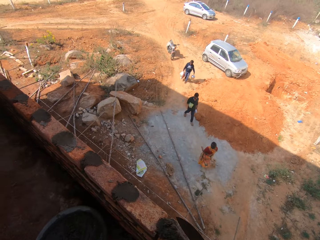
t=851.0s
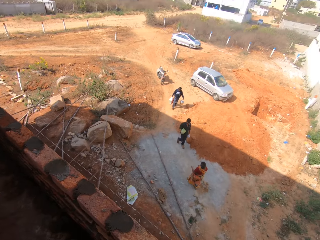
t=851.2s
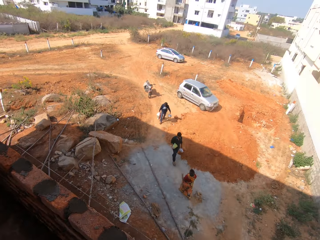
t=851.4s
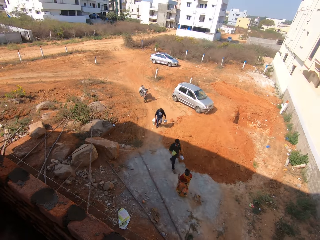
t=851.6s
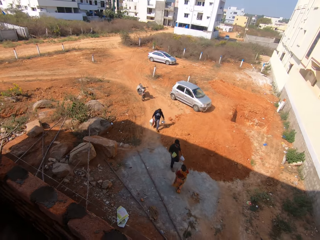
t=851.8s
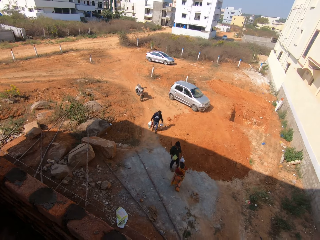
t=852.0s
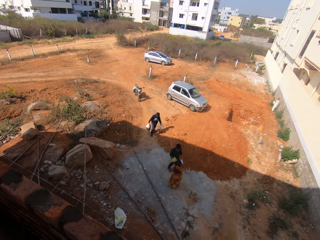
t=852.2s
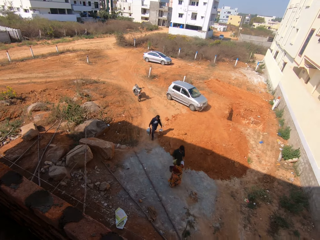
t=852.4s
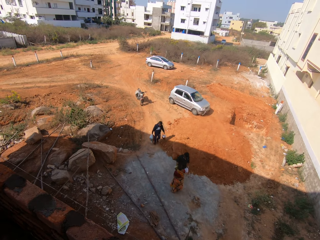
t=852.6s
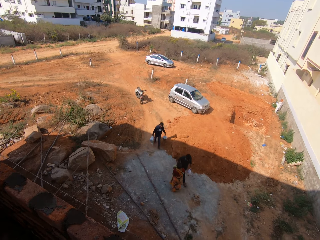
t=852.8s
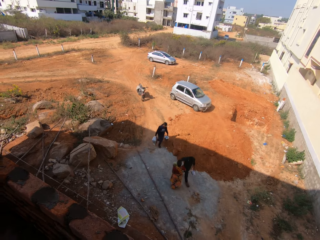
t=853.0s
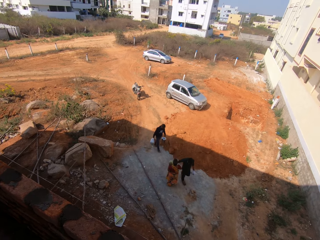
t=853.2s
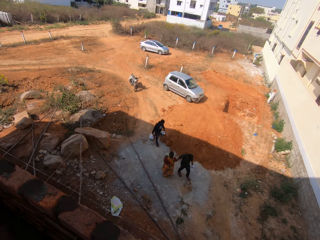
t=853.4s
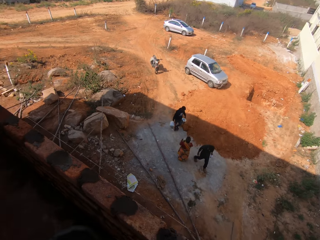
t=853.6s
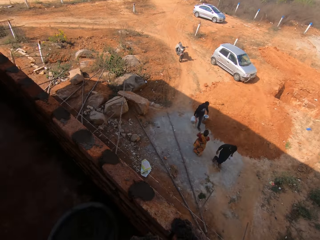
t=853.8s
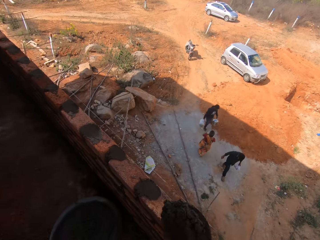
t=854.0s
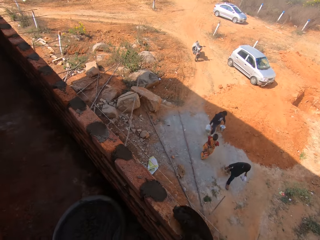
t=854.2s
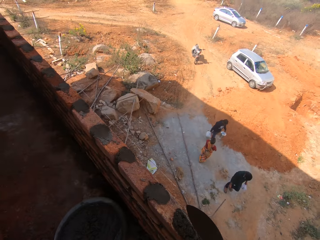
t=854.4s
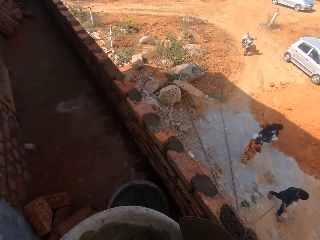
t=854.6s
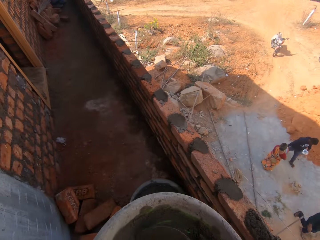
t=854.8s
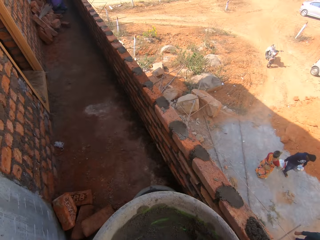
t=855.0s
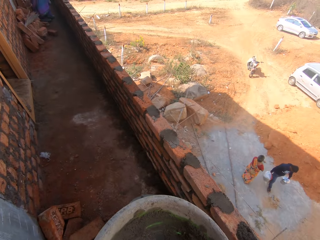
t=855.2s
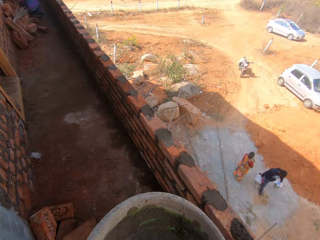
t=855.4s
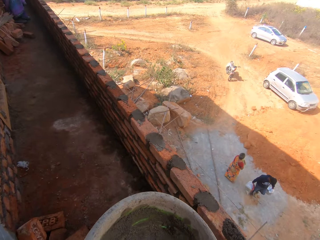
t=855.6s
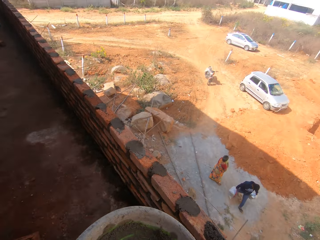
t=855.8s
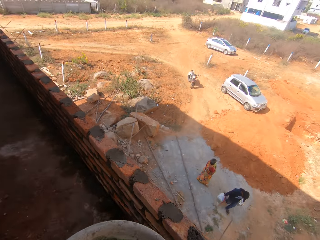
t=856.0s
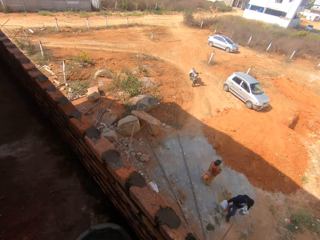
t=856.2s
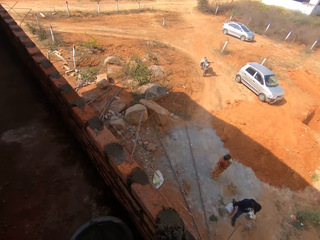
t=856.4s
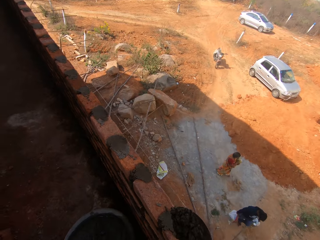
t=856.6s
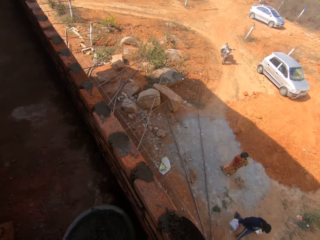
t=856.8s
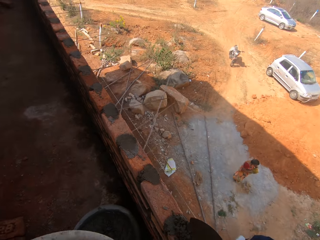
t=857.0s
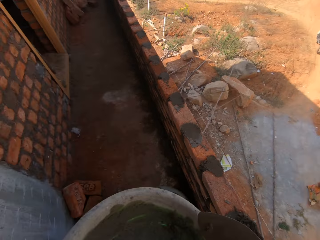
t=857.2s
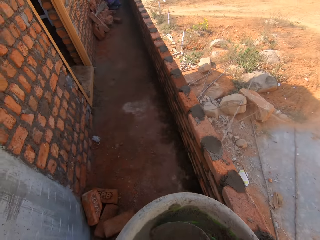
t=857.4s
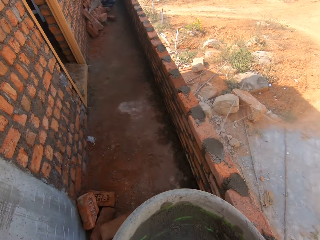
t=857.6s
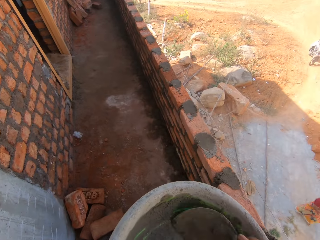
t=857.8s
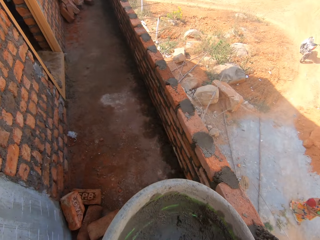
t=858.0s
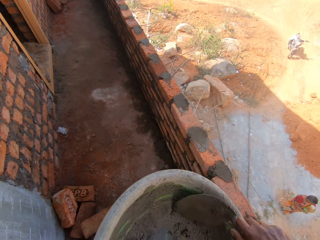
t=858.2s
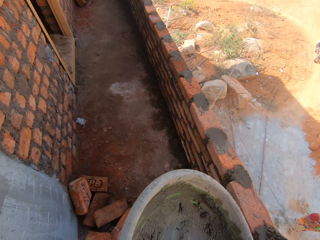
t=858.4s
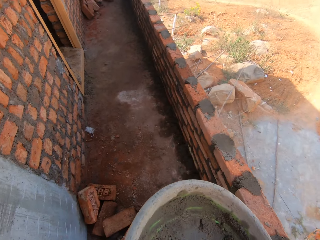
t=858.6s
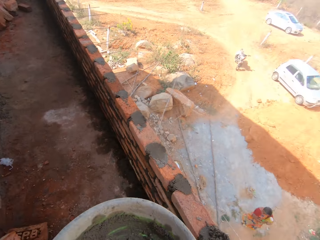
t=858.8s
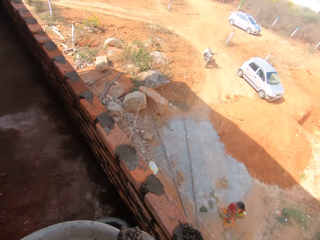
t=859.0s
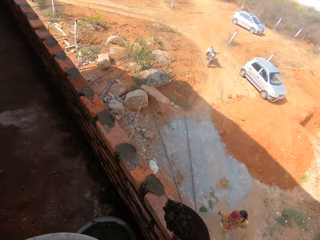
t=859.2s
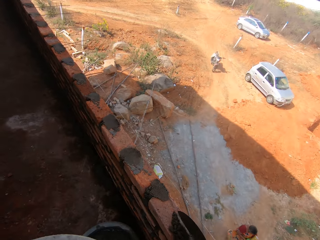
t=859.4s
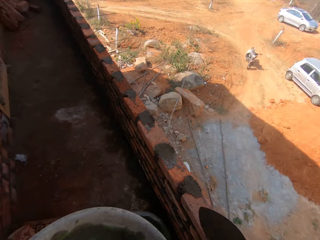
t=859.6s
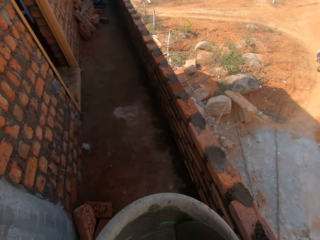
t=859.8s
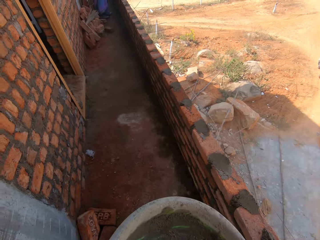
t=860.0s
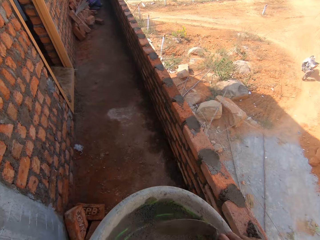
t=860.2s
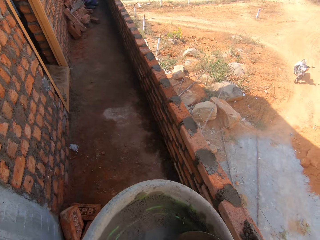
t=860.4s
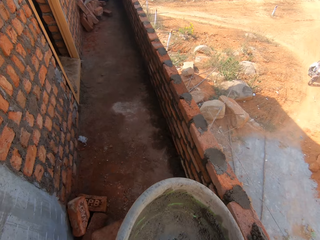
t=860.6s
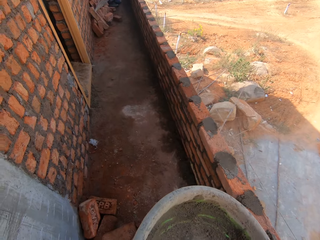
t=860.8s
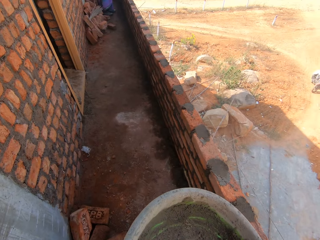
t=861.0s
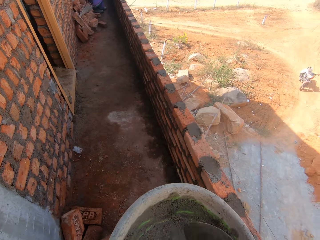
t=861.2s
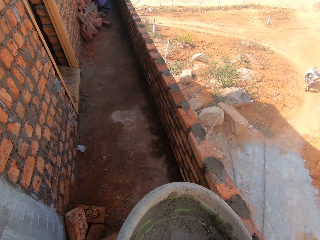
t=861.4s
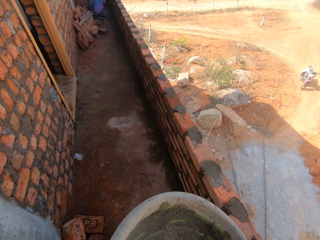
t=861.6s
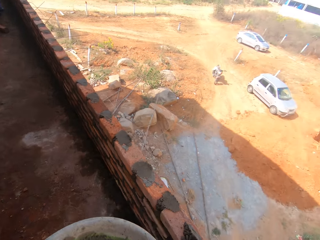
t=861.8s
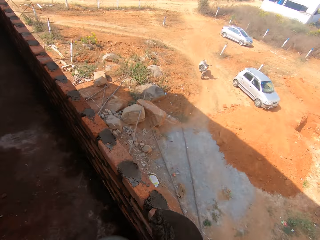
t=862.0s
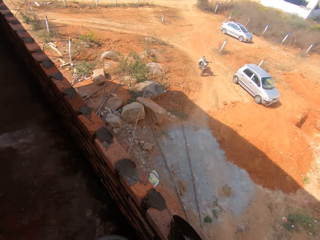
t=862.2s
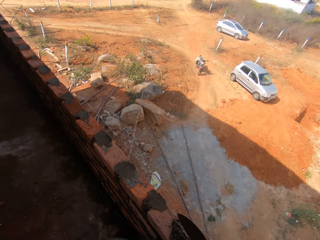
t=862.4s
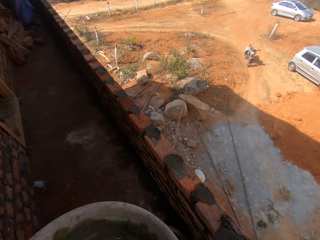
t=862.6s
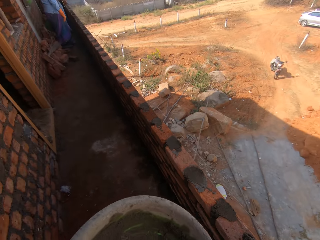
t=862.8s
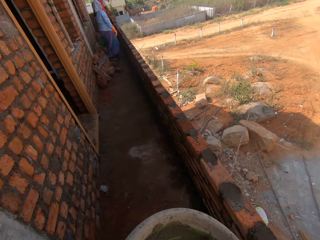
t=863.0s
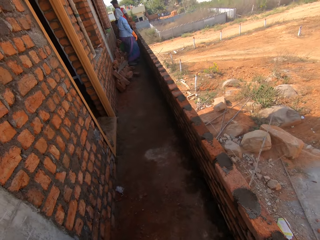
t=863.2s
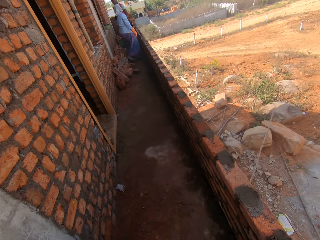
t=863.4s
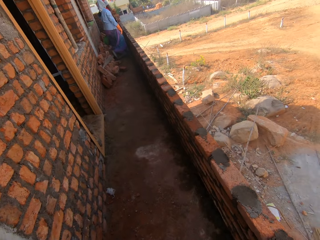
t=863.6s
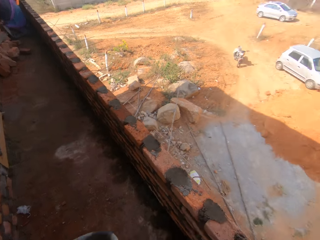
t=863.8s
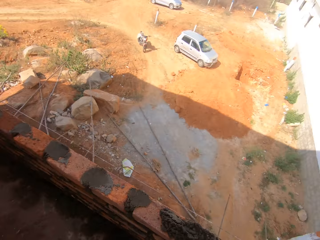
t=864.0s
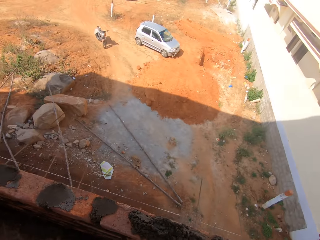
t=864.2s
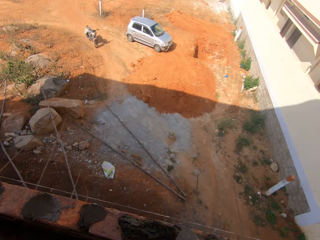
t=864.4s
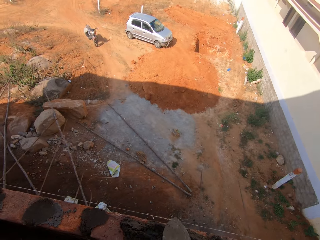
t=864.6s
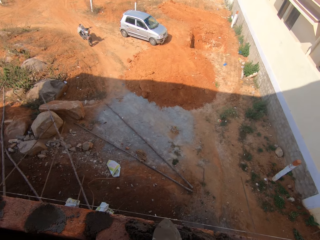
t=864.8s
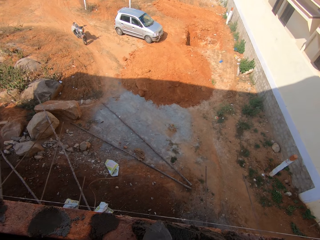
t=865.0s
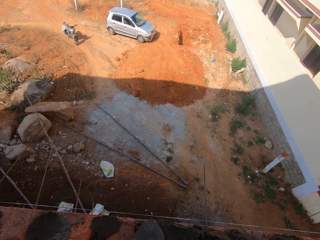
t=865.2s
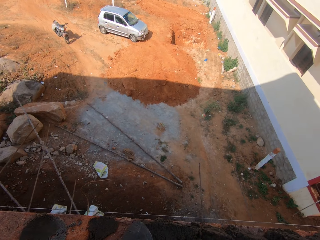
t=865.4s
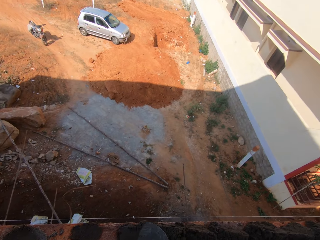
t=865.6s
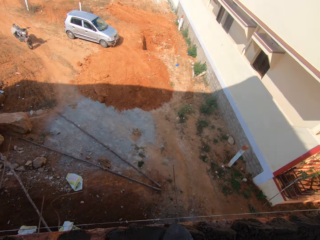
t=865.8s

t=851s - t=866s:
The camera wearer applies cement on the wall. They scoop cement with a trowel and apply cement on the wall. They scoop cement with the trowel and apply cement on the wall. They scoop cement with the trowel and put cement on the wall. They scoop cement with the trowel and put cement on the wall. They scoop cement with the trowel. They put down a basin. They plaster the cement with the trowel.

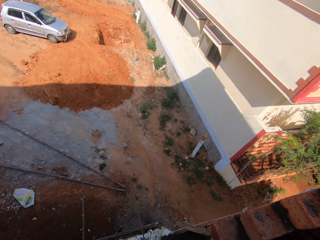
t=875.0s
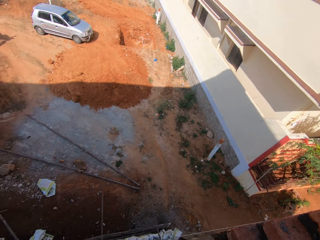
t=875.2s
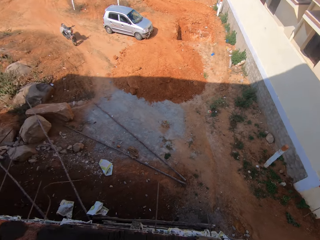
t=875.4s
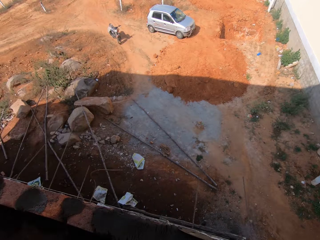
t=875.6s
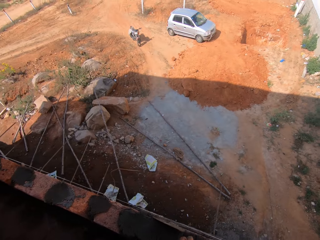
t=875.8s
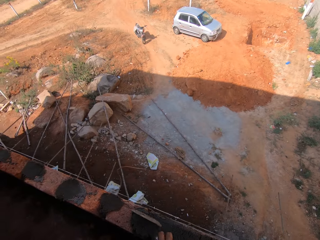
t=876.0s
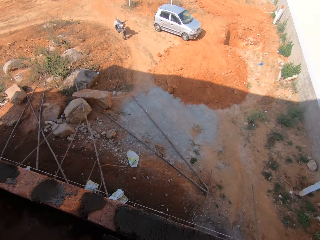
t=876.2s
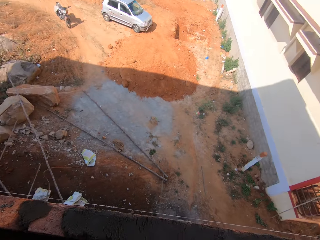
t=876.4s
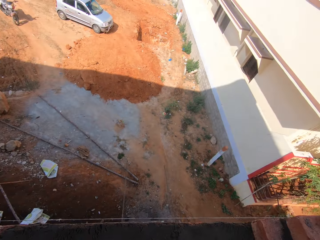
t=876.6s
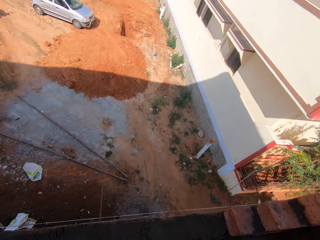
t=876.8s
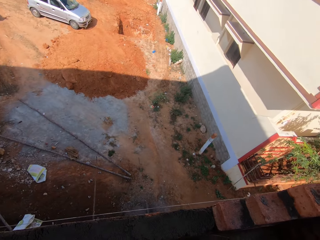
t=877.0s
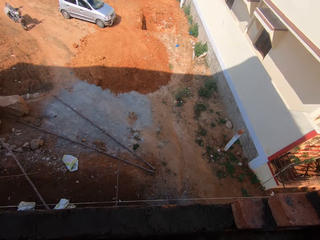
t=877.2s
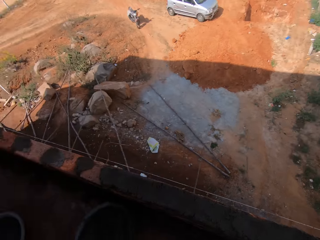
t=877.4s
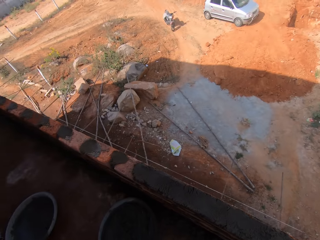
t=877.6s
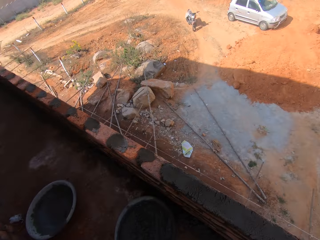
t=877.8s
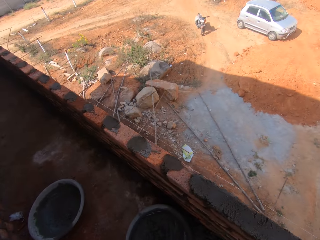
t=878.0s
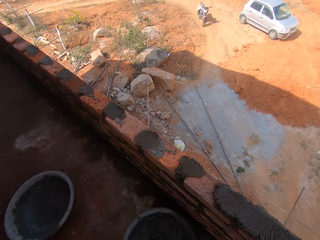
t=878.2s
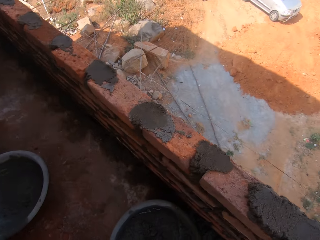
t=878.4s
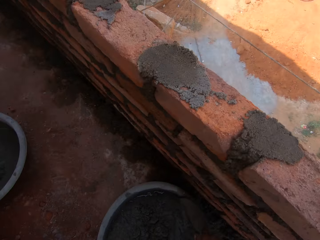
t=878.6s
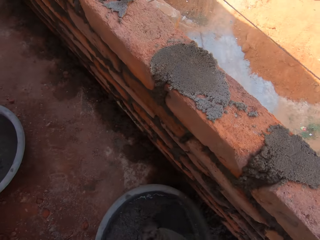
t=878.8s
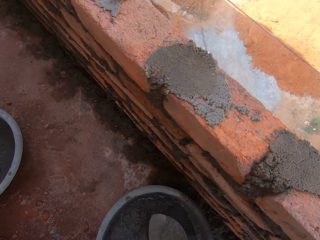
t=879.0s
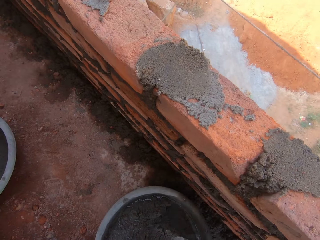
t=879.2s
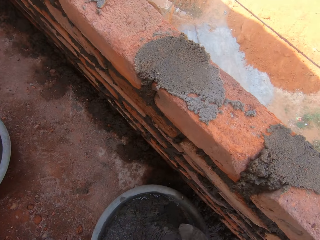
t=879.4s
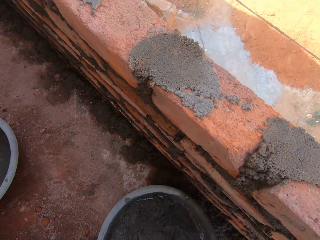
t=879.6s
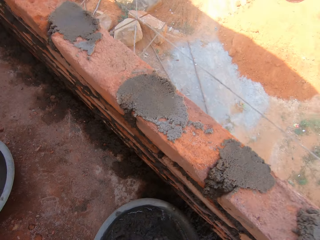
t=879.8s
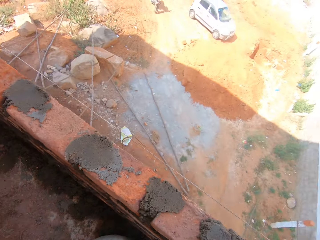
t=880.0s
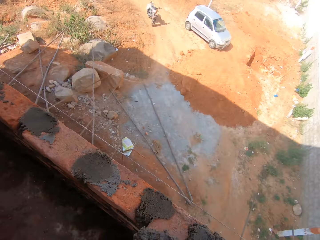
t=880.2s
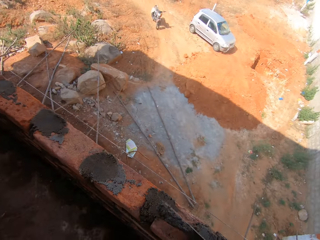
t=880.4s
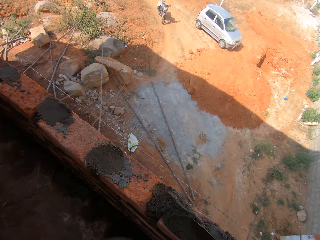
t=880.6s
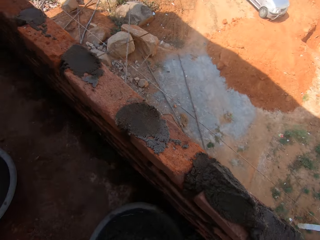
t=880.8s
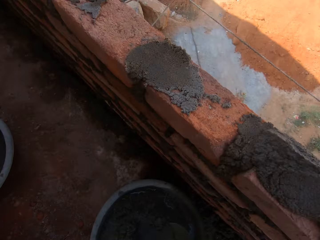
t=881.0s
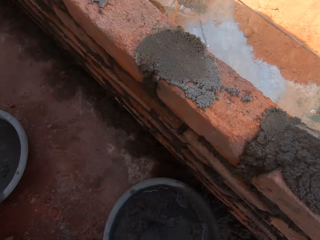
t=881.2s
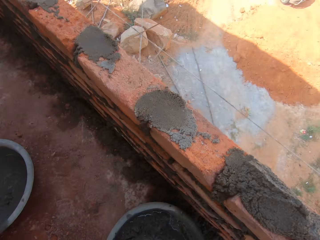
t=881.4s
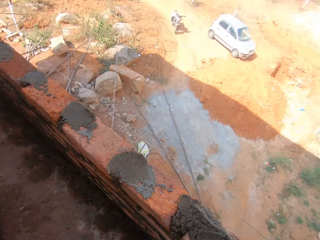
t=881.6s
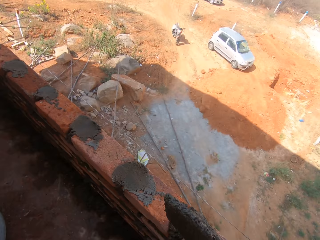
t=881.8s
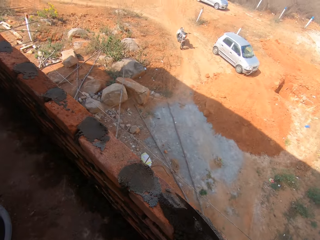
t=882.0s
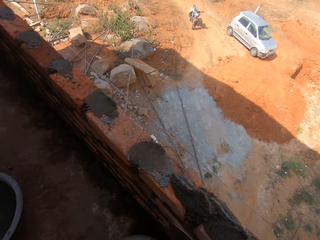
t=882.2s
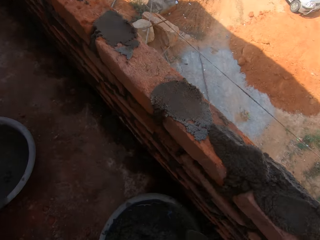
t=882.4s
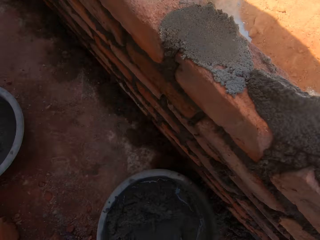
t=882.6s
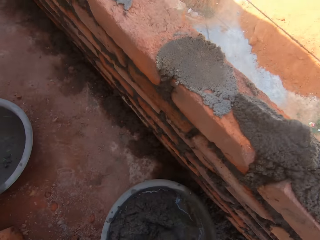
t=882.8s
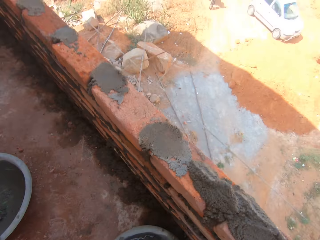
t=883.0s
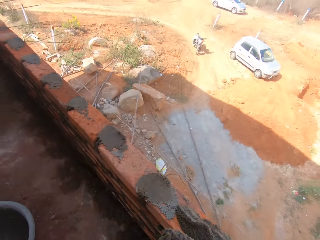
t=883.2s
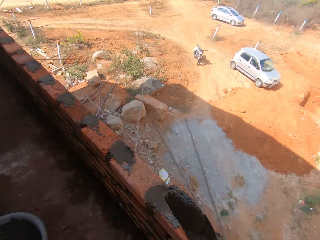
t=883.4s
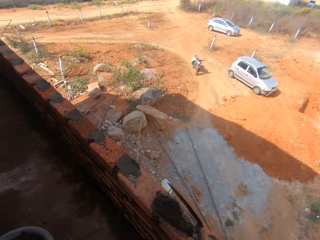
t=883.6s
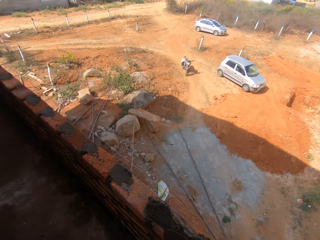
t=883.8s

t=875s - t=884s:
The camera wearer walks around. They bend. They scoop cement with a trowel and put cement on the wall. They scoop cement with the trowel and put cement on the wall. They scoop cement with the trowel and put cement on the wall.
